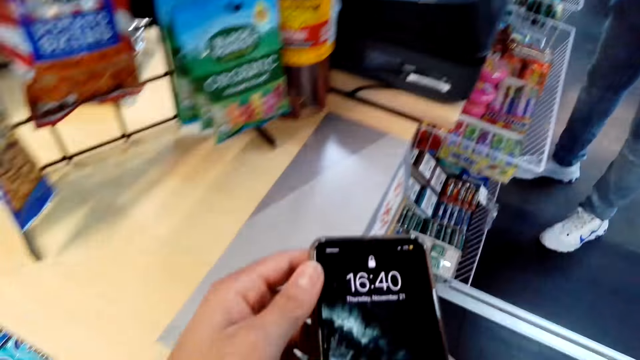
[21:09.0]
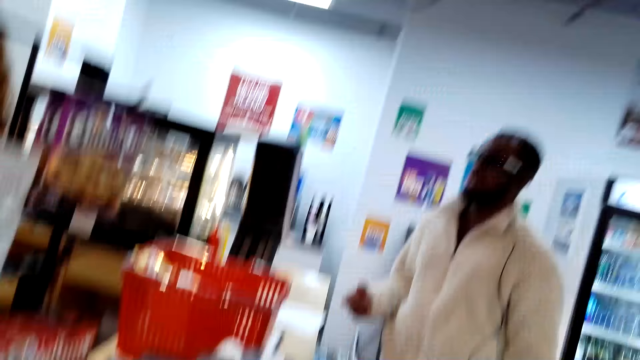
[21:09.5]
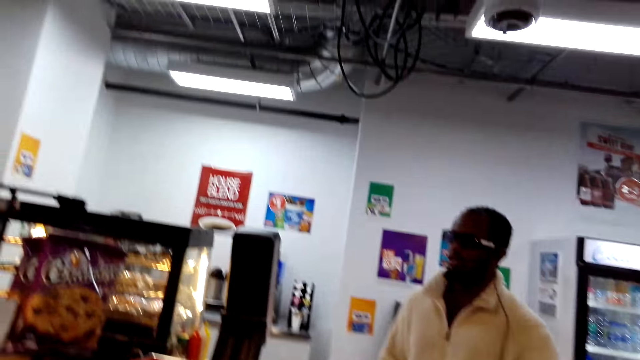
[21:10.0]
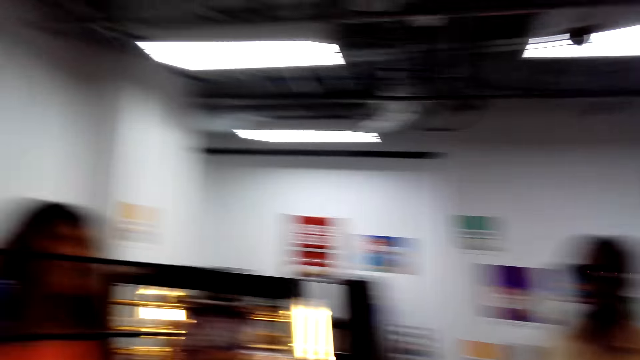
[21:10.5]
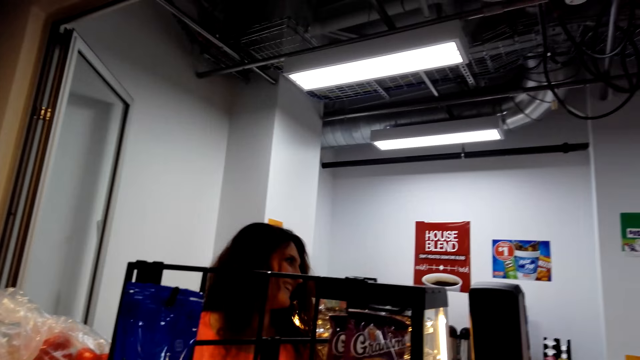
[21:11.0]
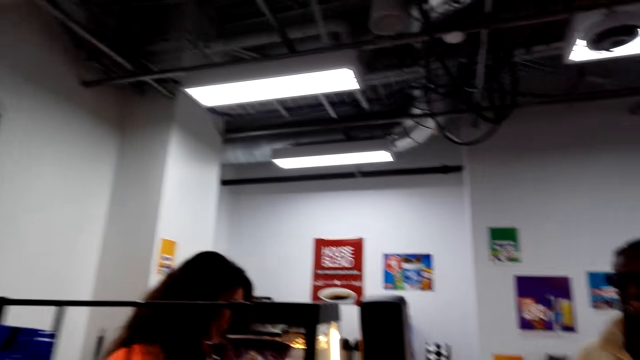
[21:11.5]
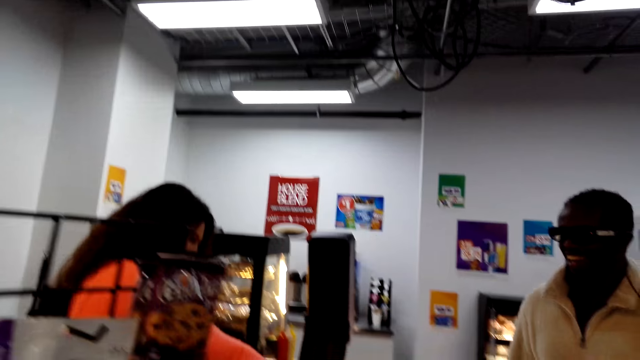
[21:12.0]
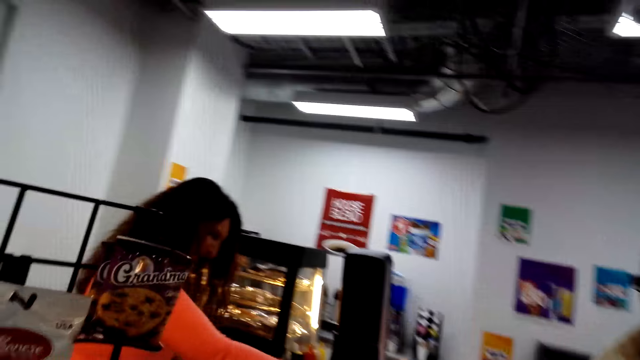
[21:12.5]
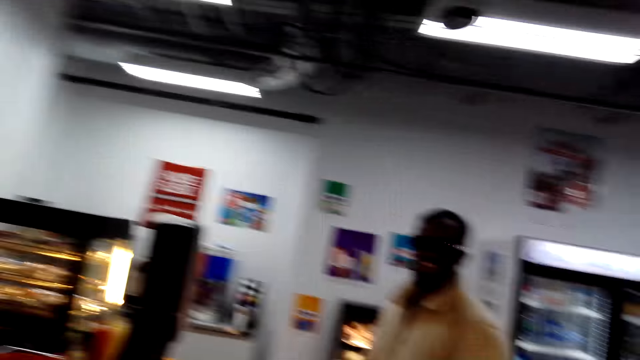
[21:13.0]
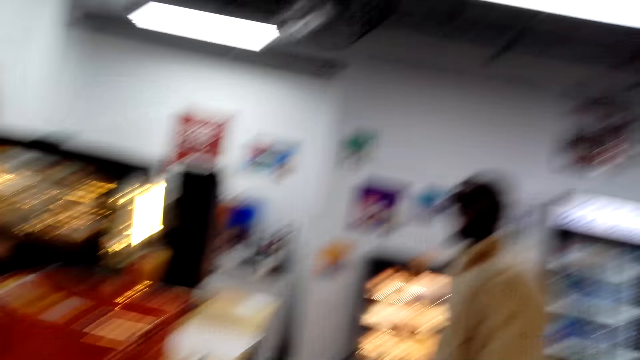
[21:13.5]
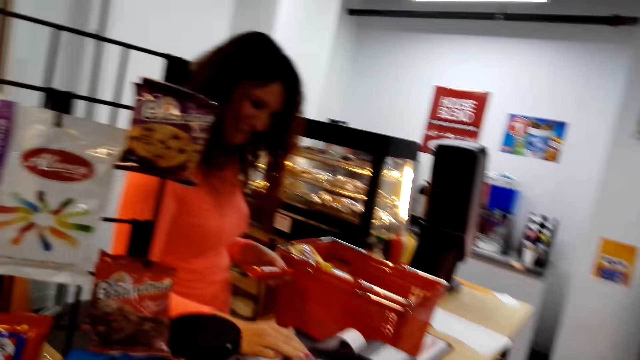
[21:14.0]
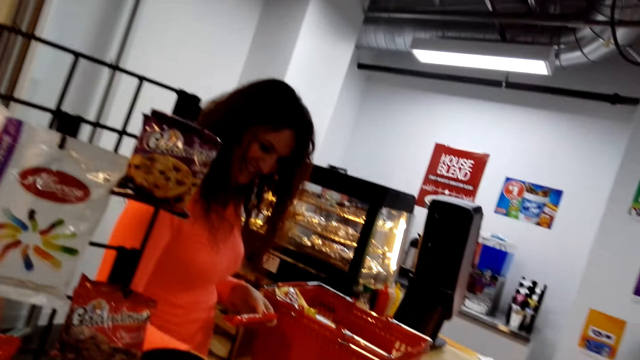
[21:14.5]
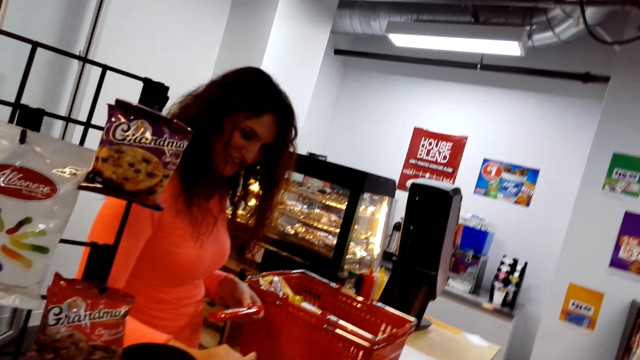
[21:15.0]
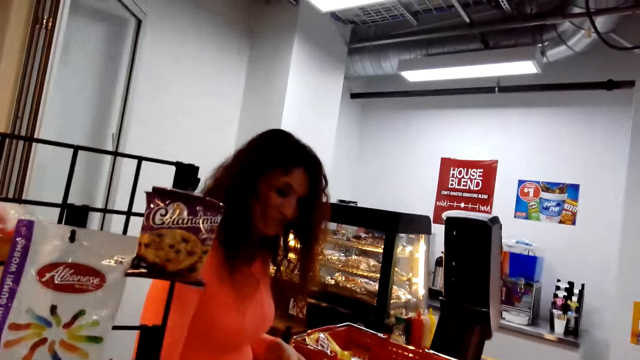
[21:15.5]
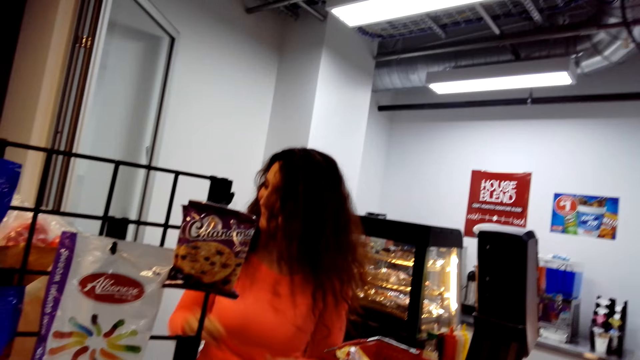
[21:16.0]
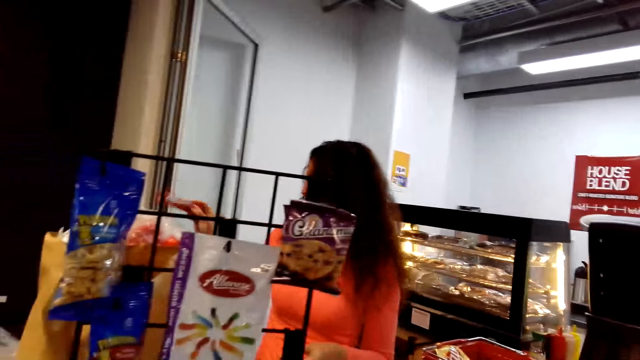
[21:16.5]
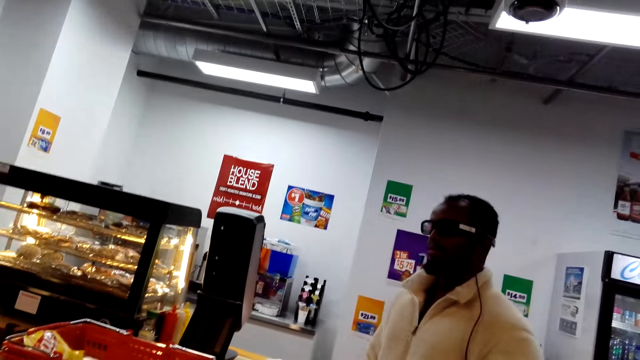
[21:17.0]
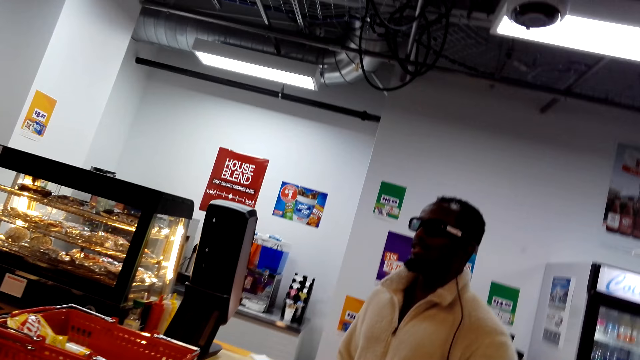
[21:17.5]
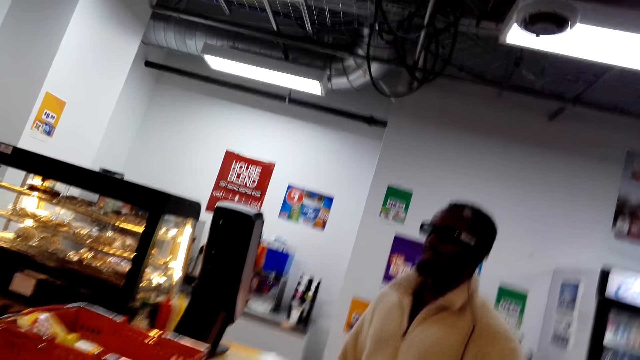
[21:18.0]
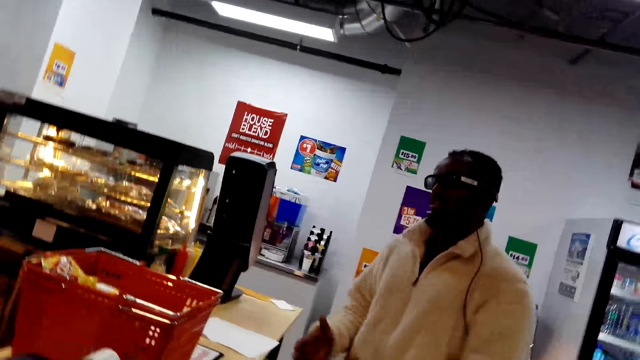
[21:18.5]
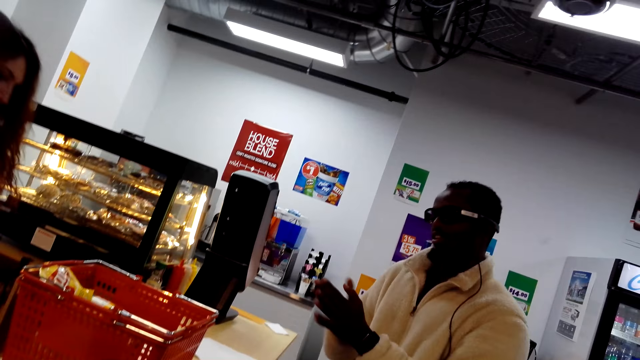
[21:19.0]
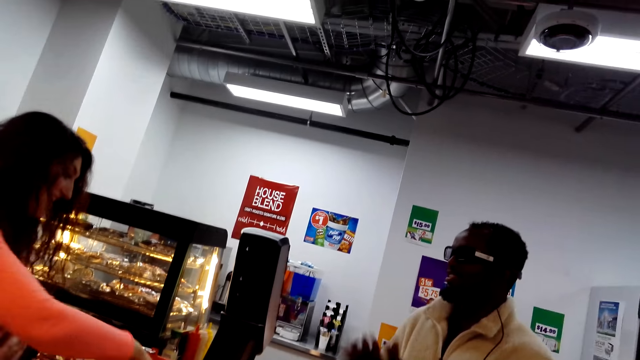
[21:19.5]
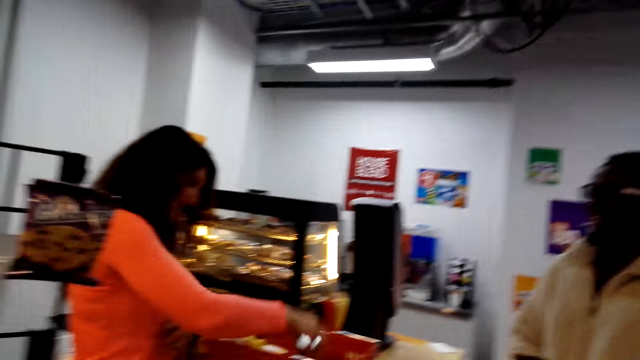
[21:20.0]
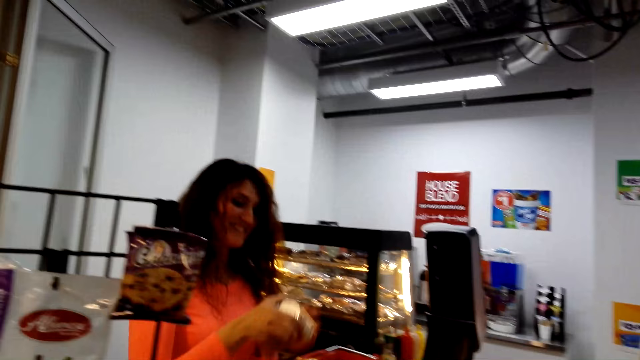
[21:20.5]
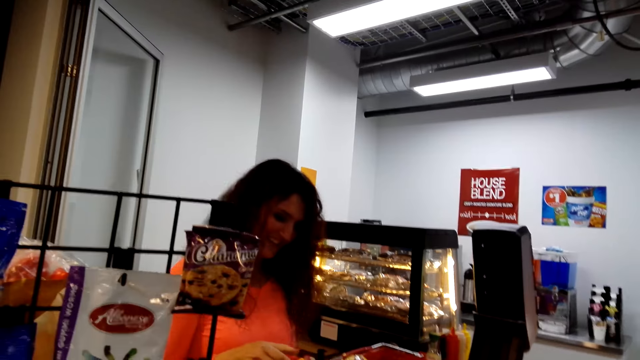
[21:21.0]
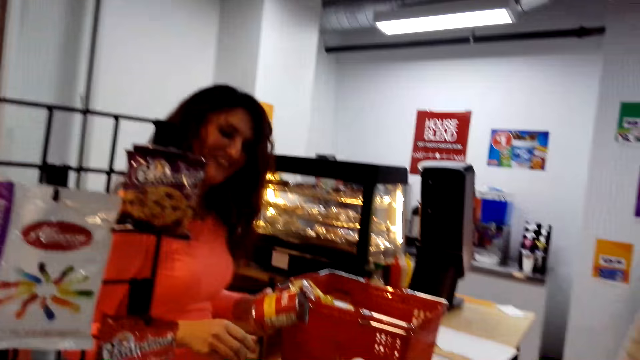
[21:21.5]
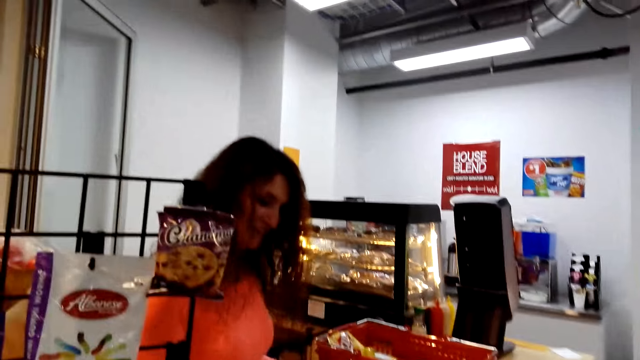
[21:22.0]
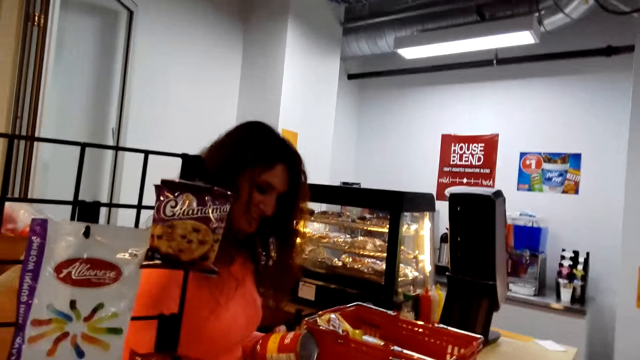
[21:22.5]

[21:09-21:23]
The camera wearer uses his phone. He converses with a man. He looks around. A man interacts with a cashier. A woman totals an item and packs an item. The man converses with the woman. The man touches hands. The woman picks an item from the carrier.

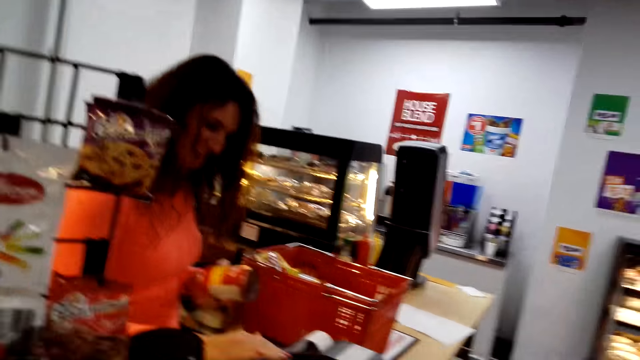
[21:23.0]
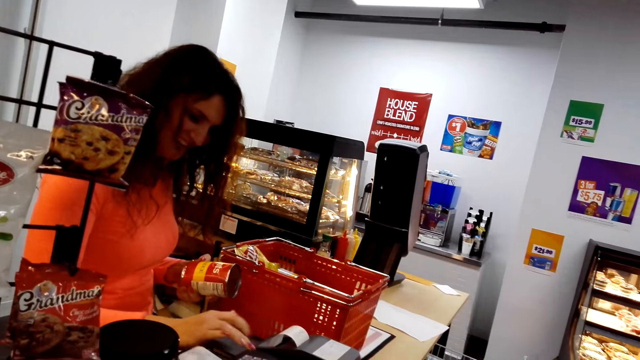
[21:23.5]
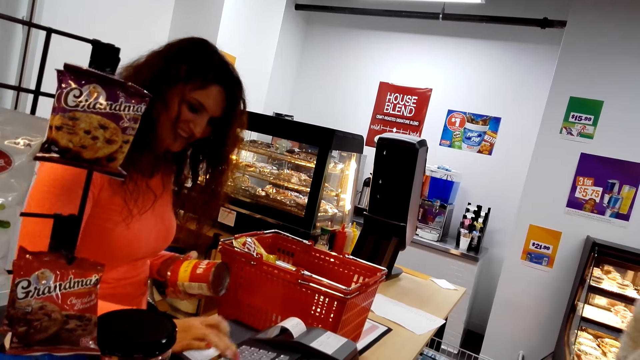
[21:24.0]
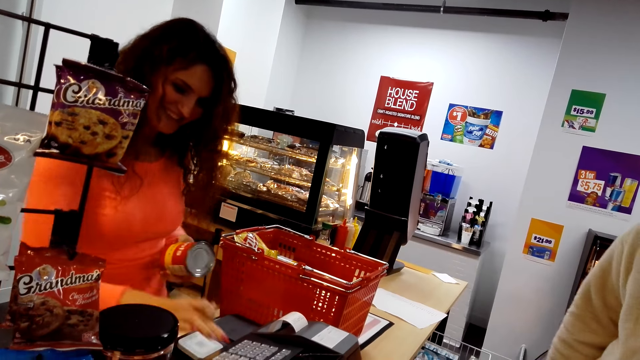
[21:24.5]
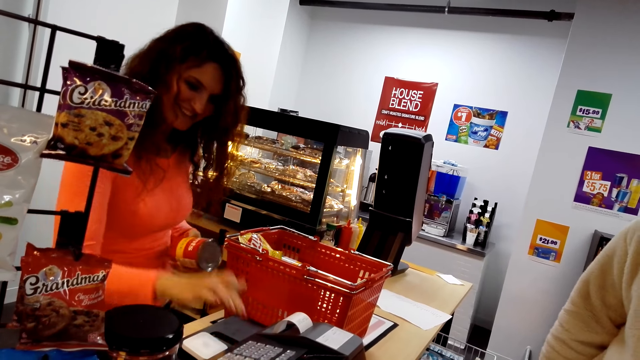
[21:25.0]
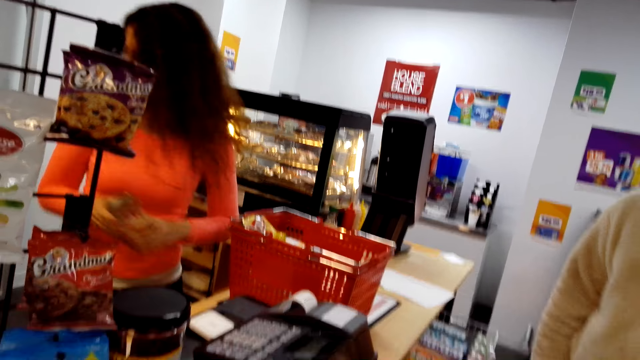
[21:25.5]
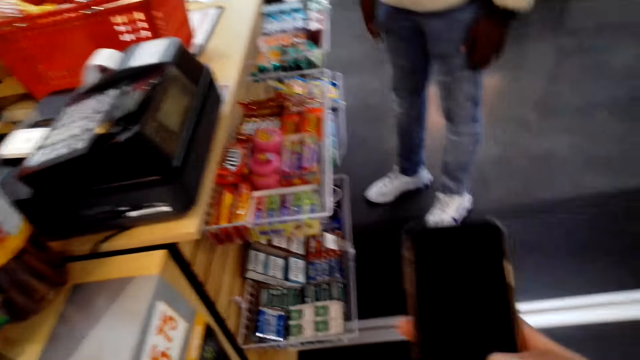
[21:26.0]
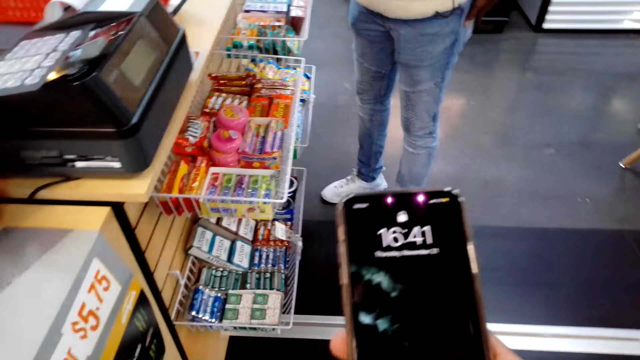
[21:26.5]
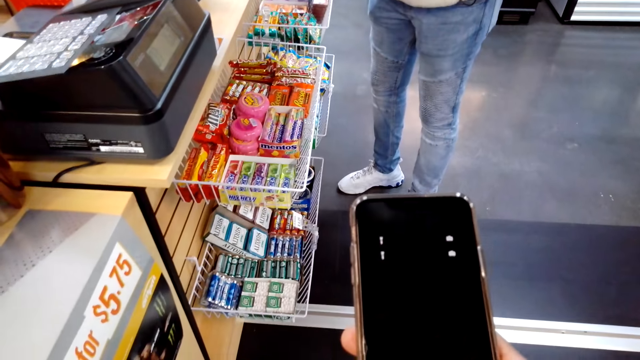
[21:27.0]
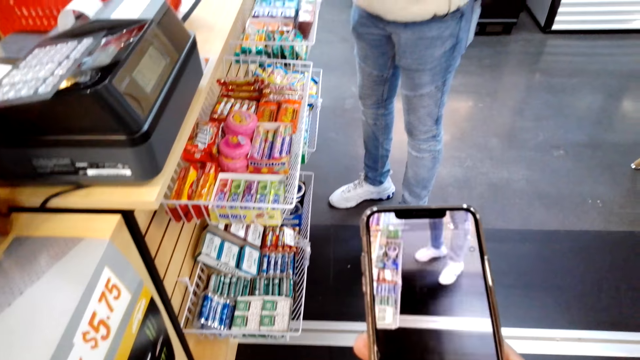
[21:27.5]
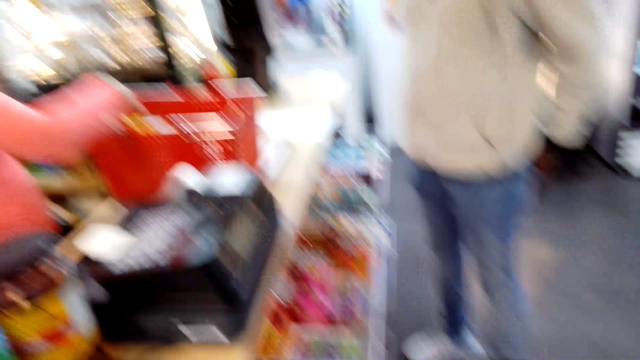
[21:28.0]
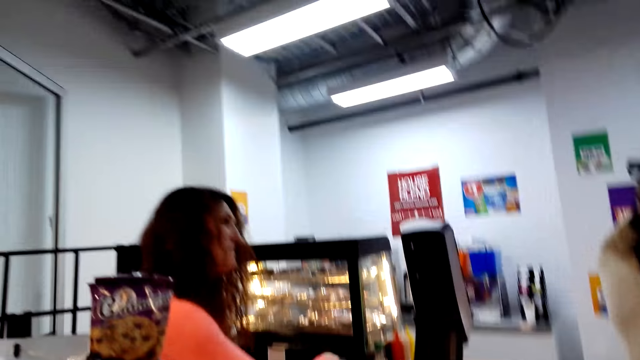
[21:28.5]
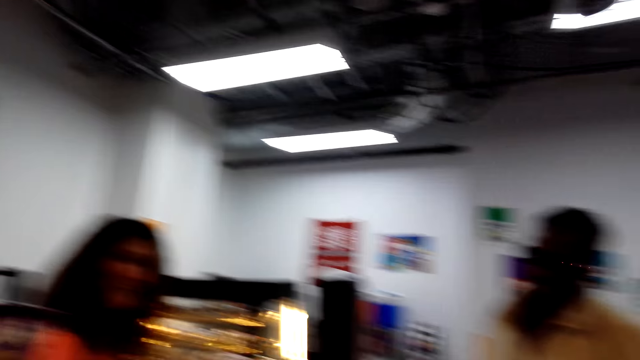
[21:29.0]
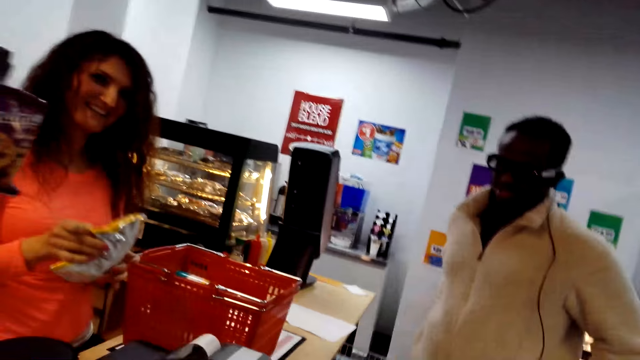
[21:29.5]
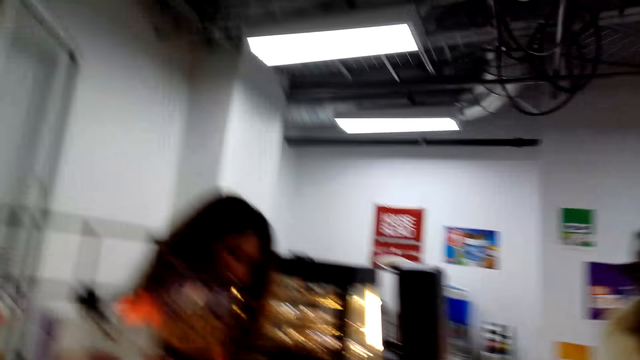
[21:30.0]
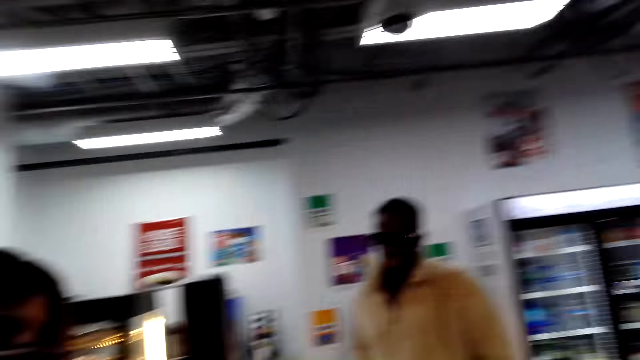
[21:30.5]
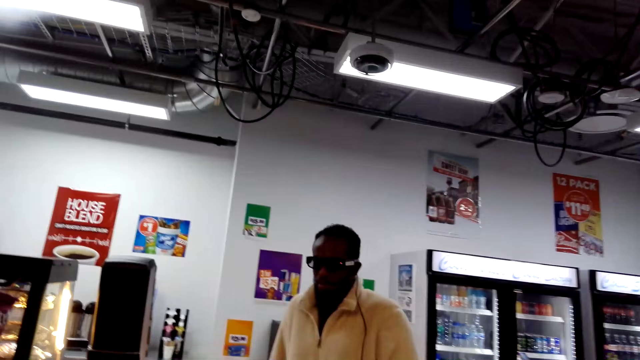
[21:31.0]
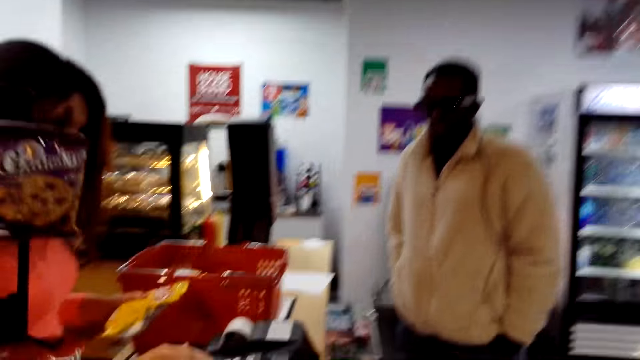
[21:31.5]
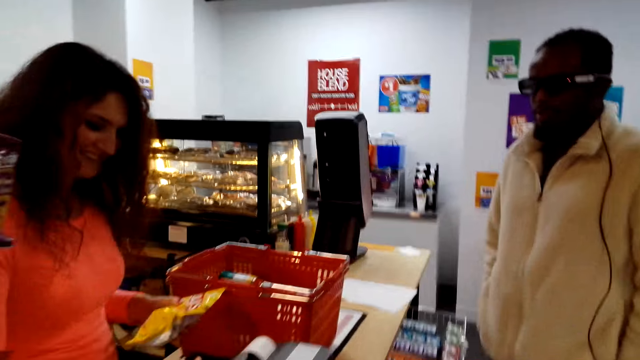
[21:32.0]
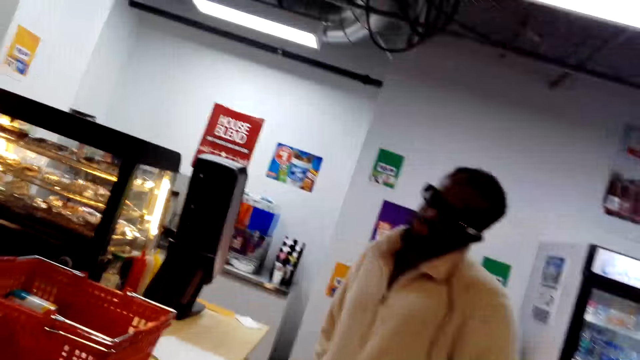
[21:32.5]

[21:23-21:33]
A woman totals an item. A cashier presses a cash register. The camera wearer uses a phone. They converse with someone. They look around.
